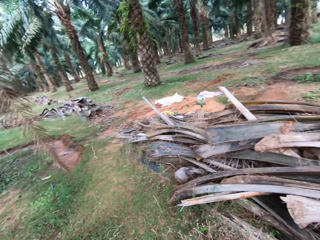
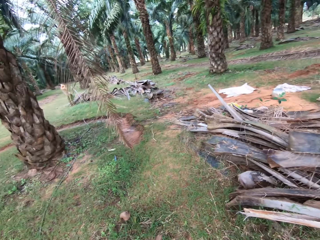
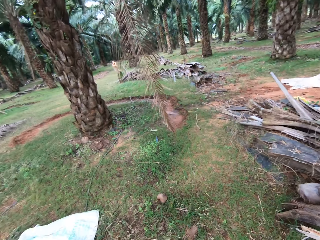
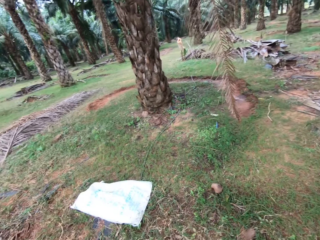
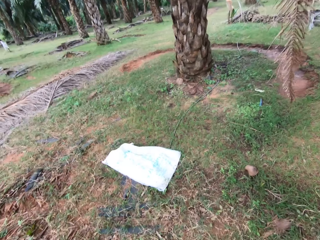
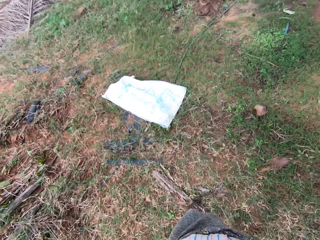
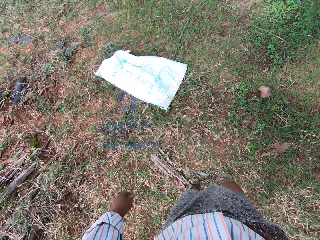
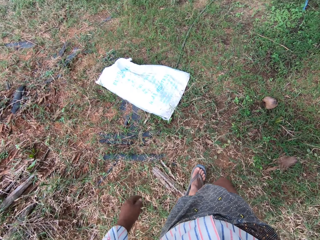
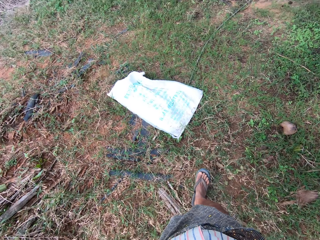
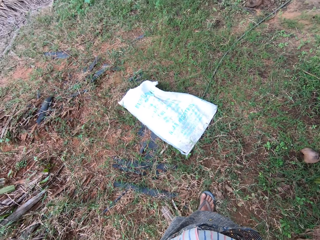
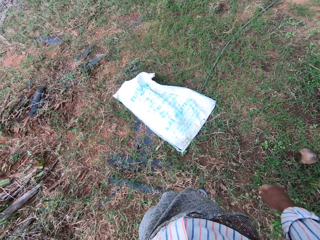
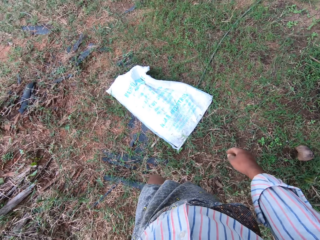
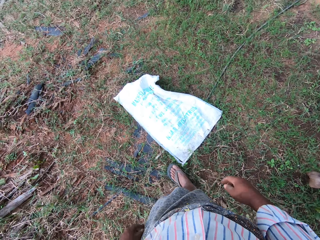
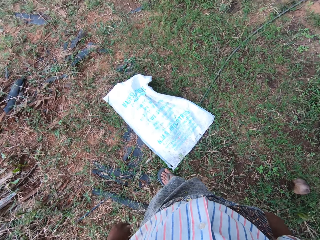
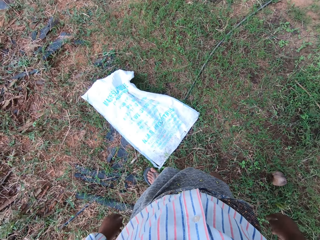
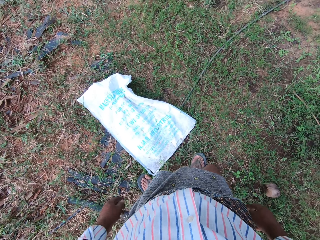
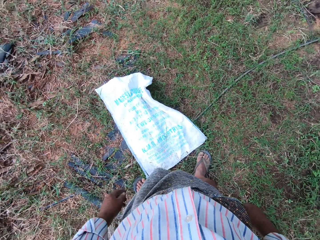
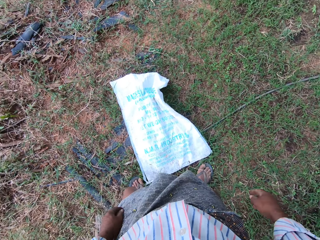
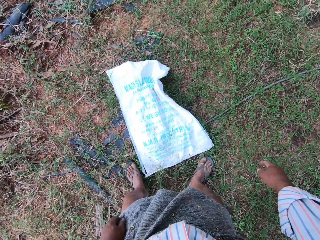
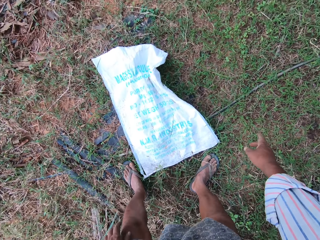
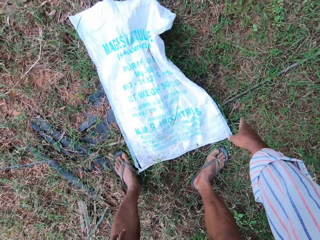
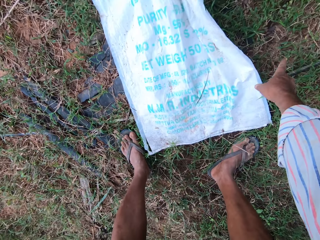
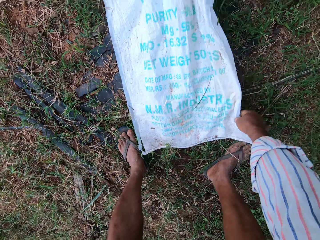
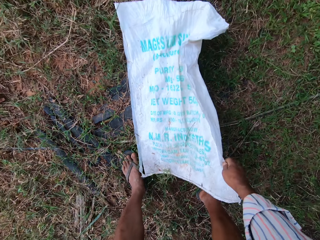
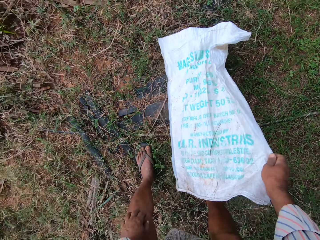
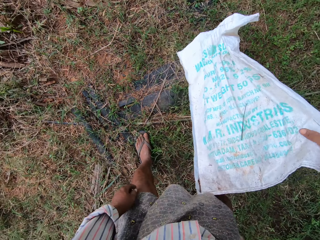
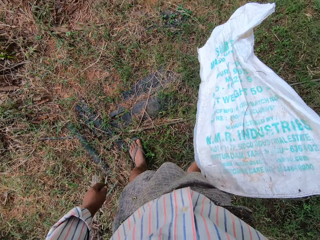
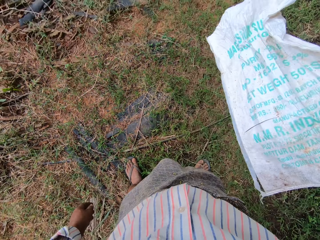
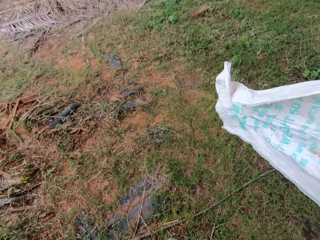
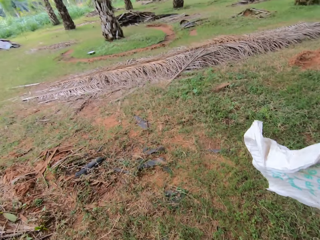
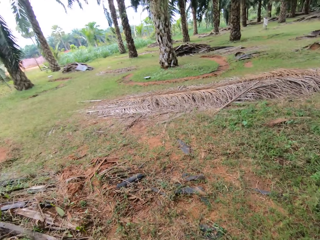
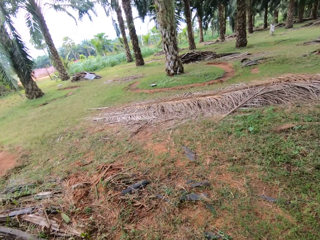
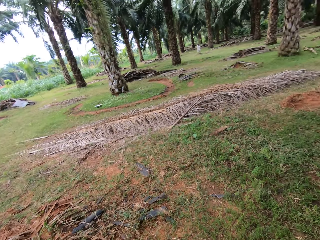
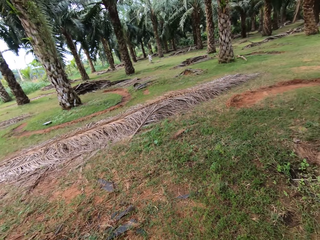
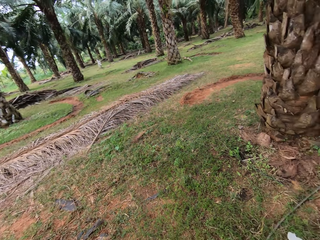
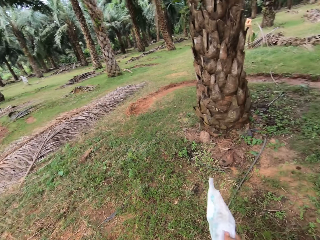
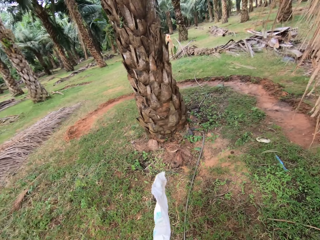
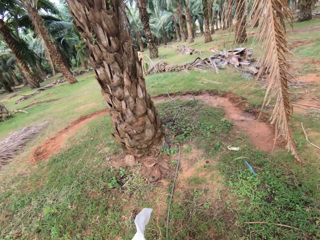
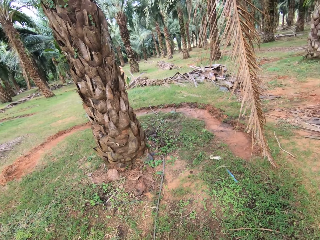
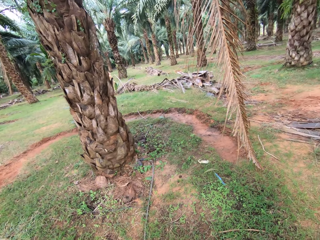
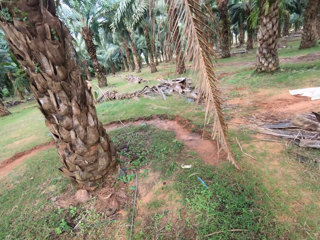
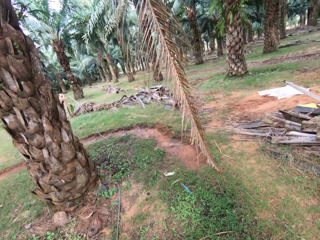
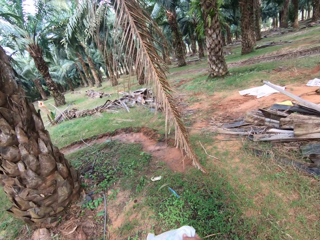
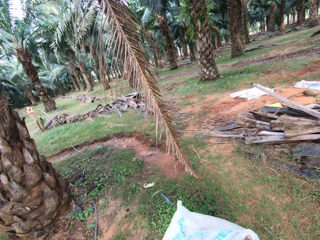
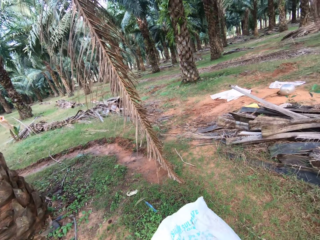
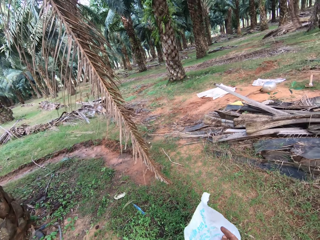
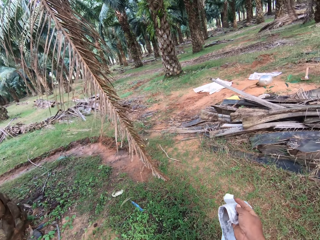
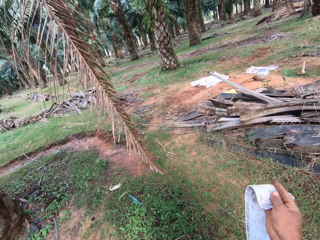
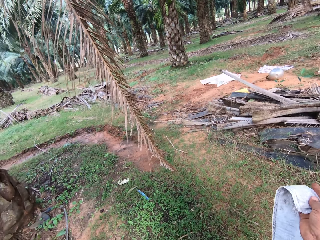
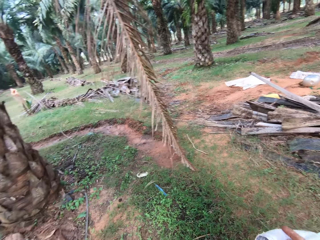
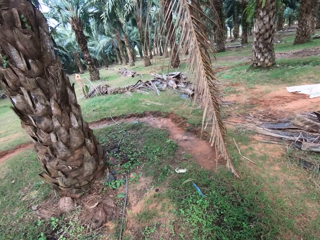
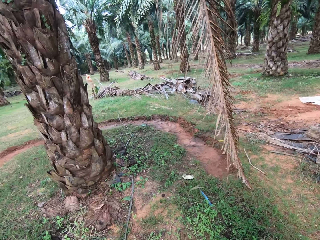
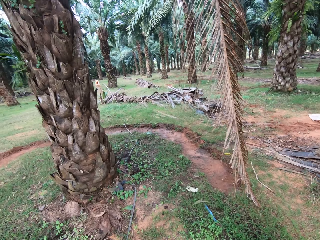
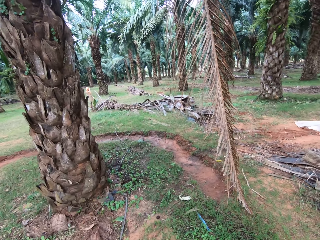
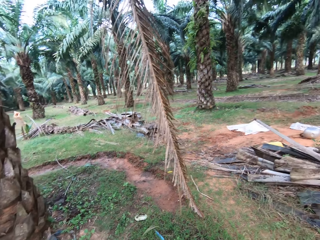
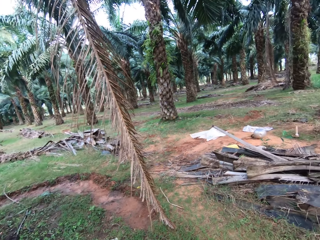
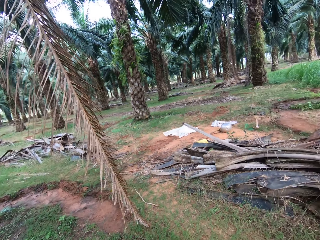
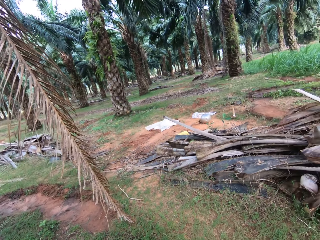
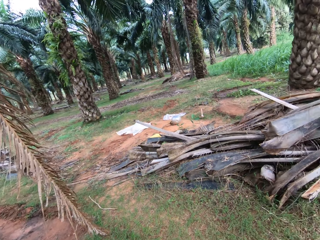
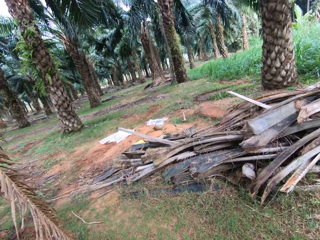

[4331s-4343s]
The camera wearer bends downwards. They hold a sack. They pick up the cement bag from the ground. They look around the farm.

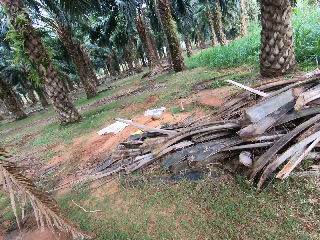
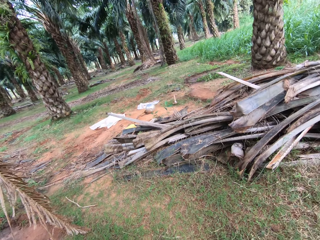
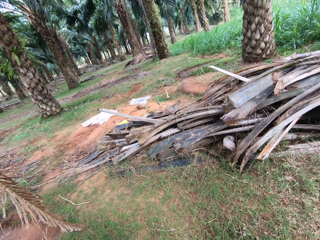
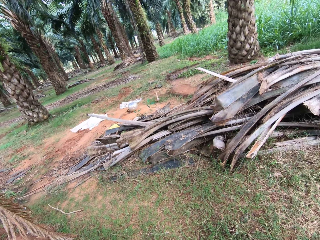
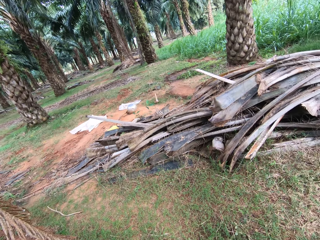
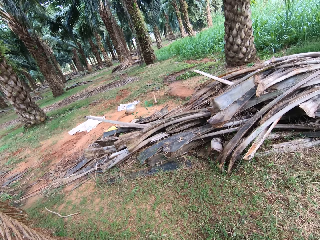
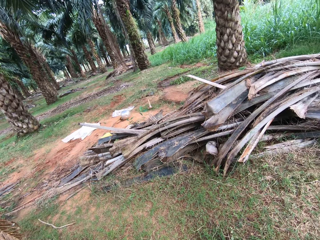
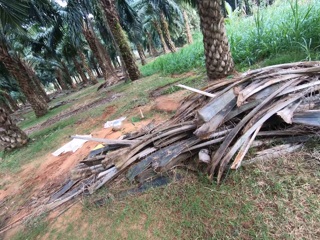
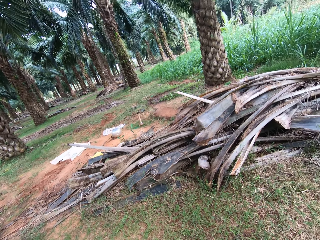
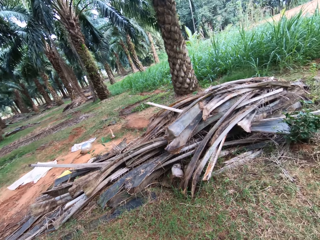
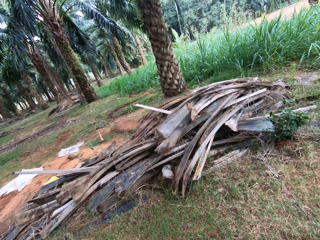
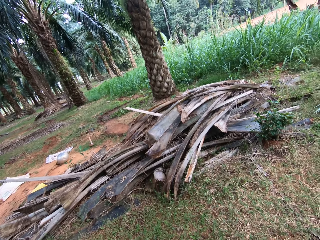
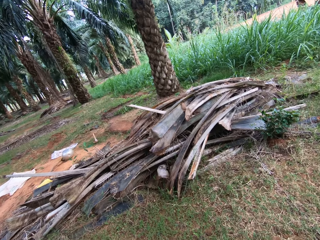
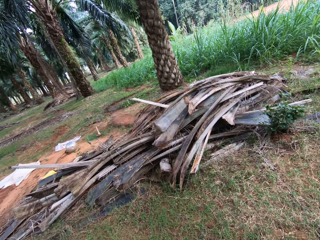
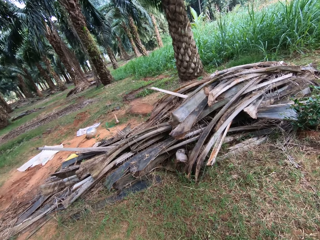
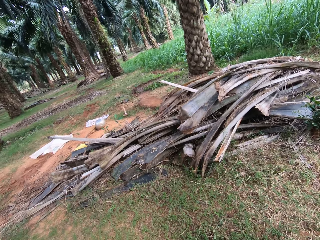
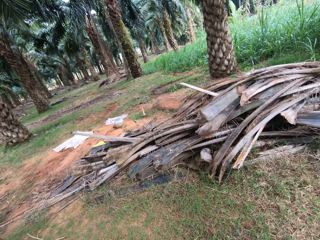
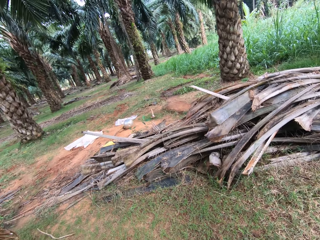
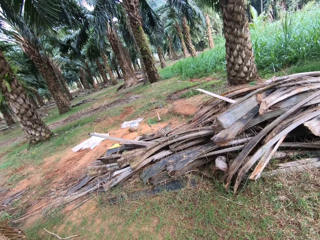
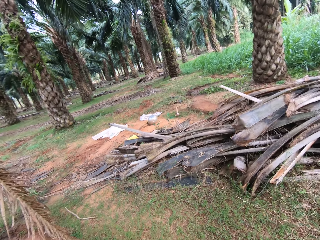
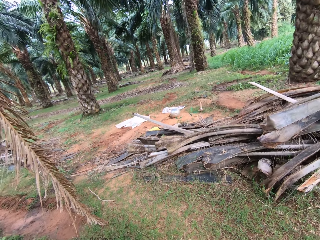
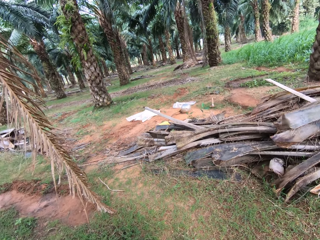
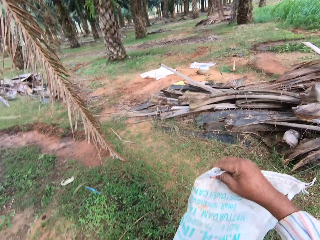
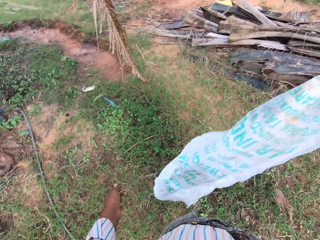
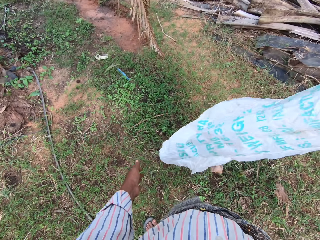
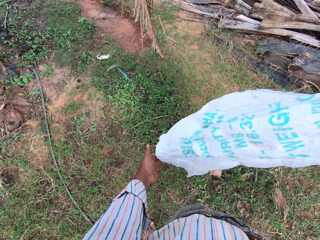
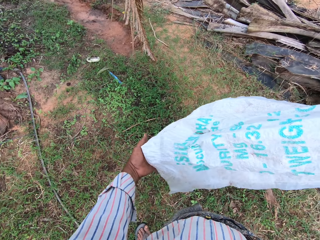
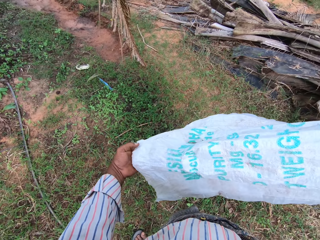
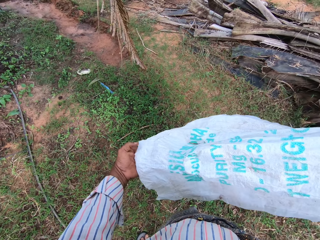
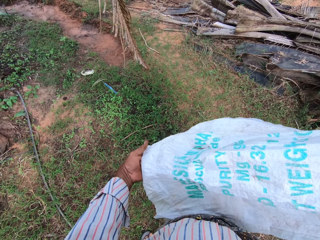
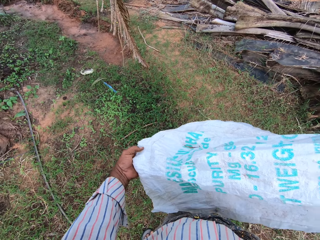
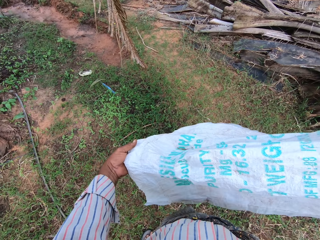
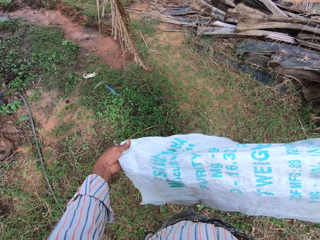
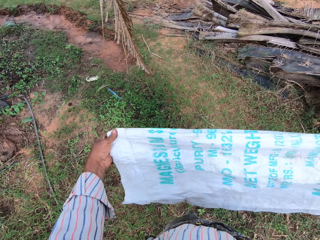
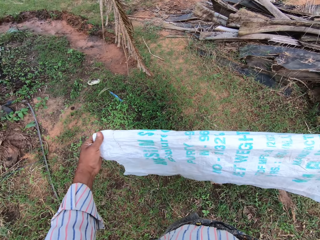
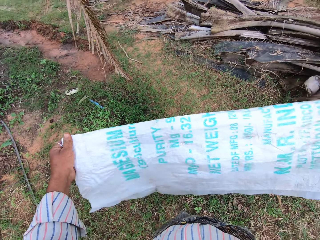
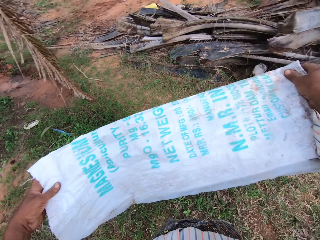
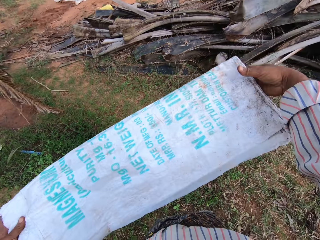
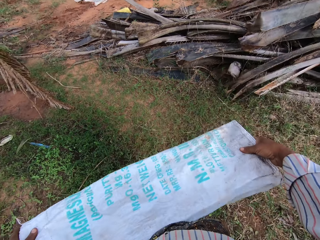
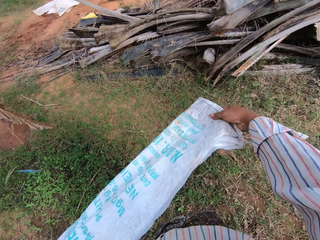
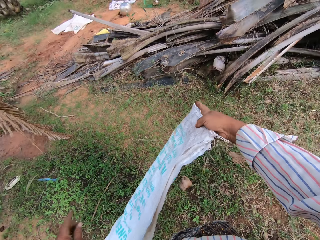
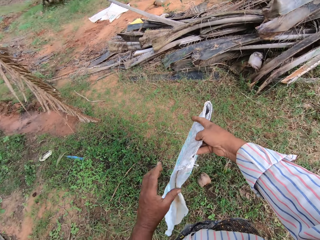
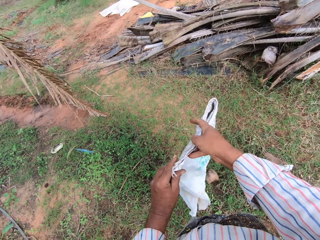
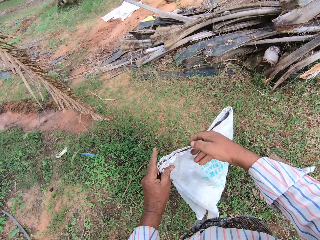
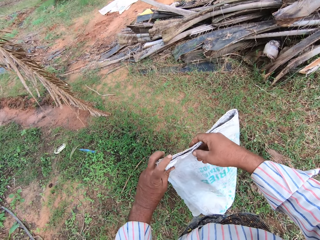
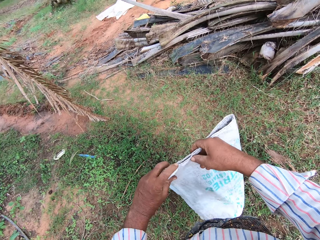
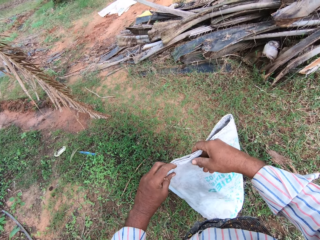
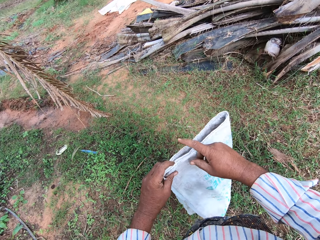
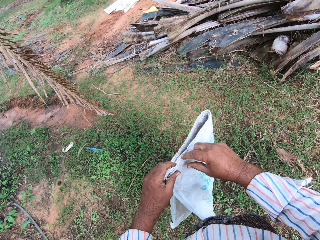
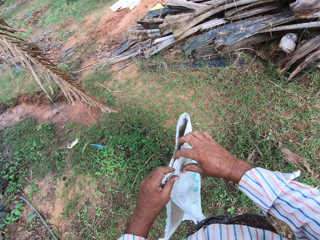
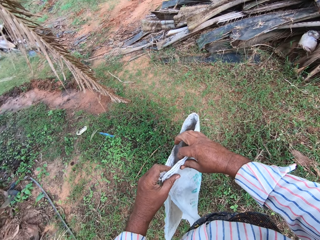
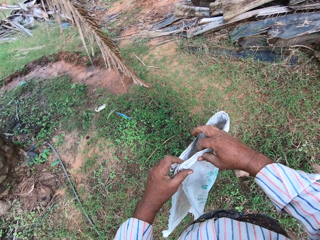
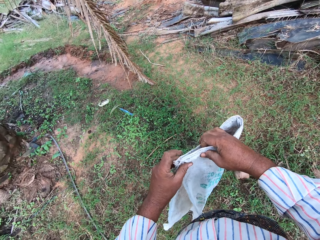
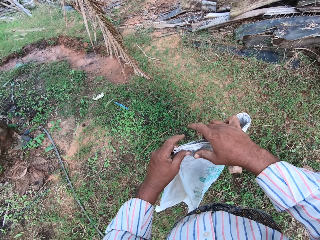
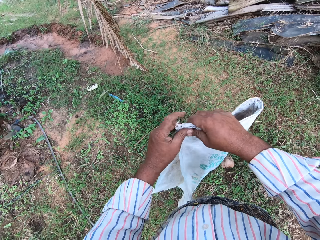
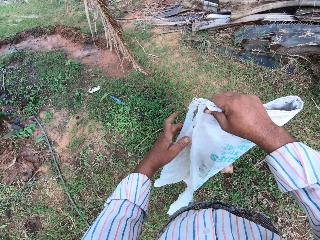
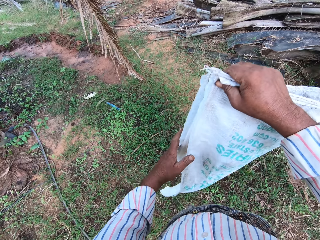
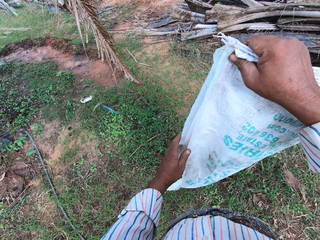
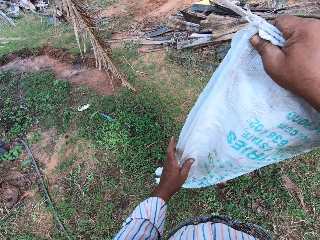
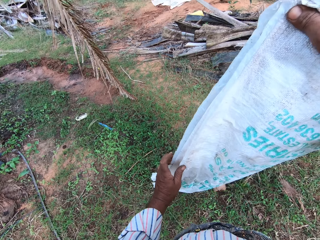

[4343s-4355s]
The camera wearer holds the sack. They stretch the sack. They hold the sack. They hold the sack with both hands.
